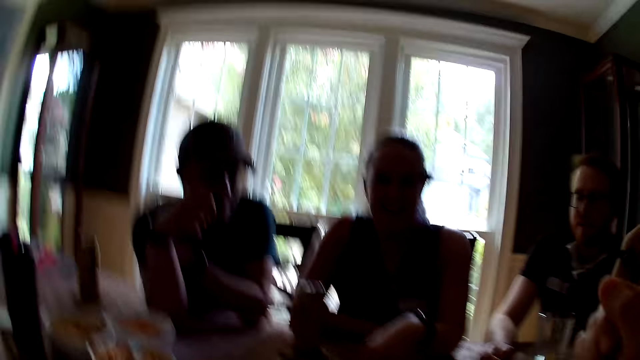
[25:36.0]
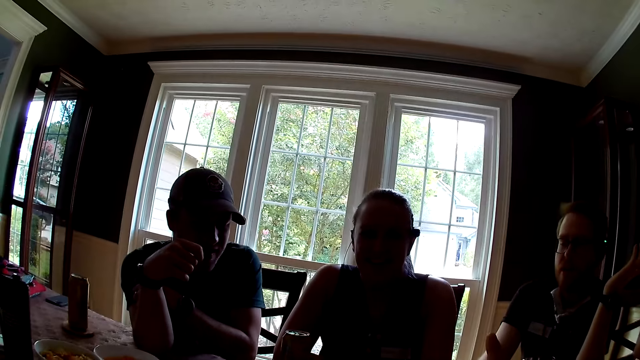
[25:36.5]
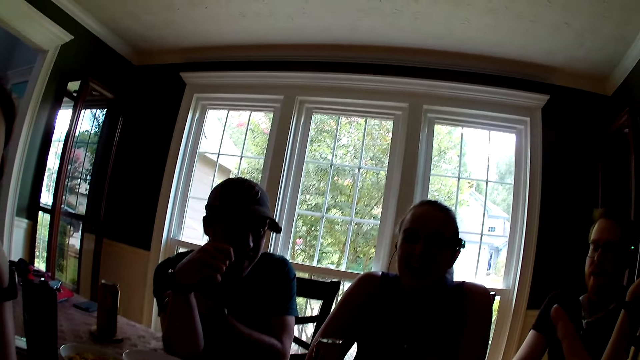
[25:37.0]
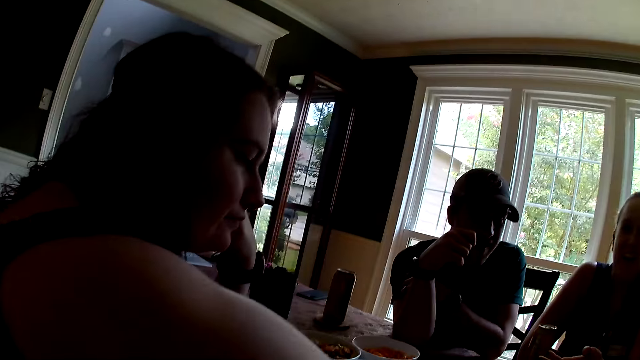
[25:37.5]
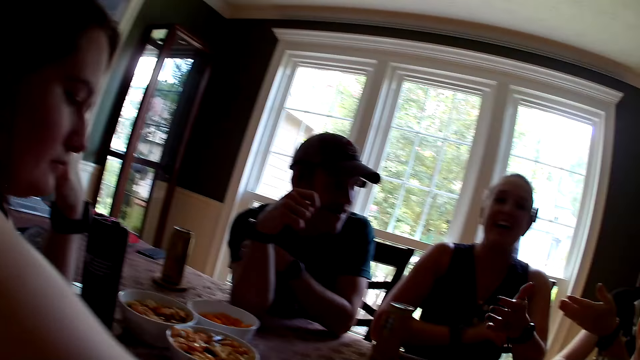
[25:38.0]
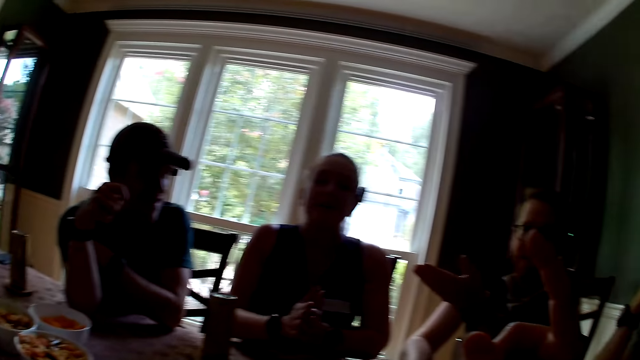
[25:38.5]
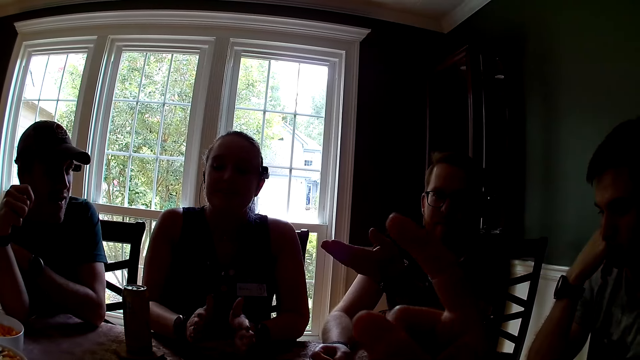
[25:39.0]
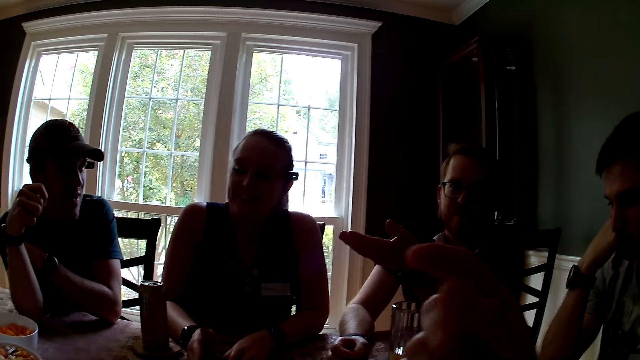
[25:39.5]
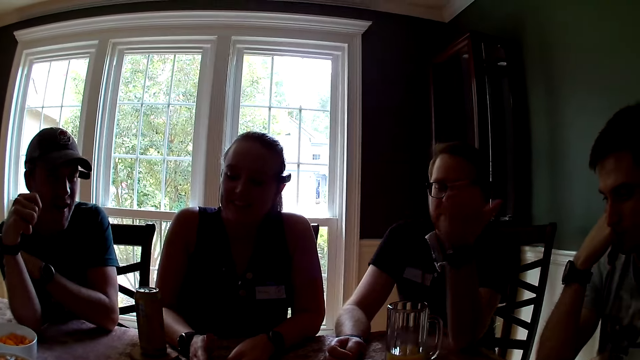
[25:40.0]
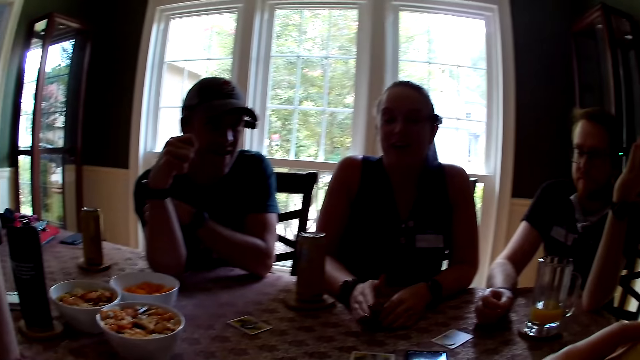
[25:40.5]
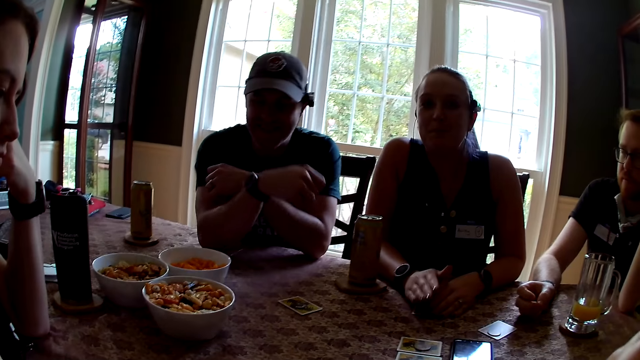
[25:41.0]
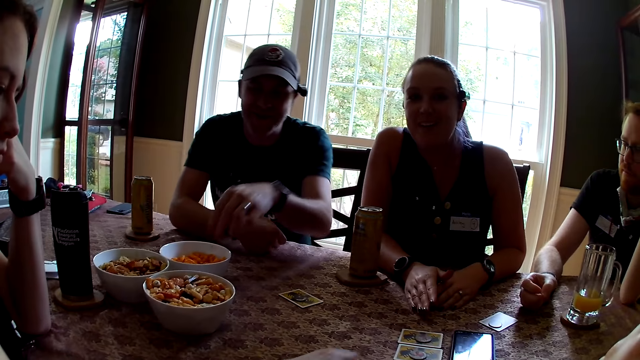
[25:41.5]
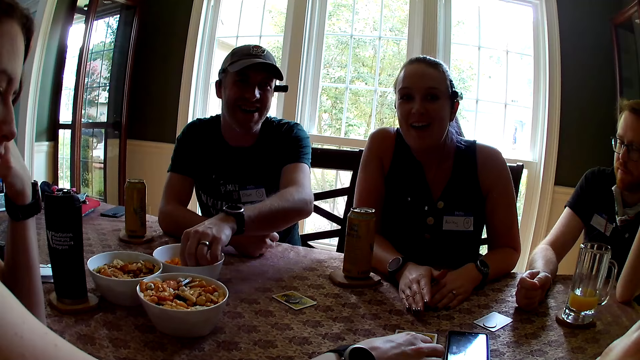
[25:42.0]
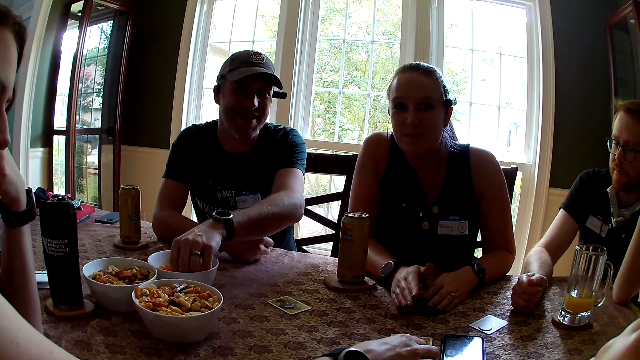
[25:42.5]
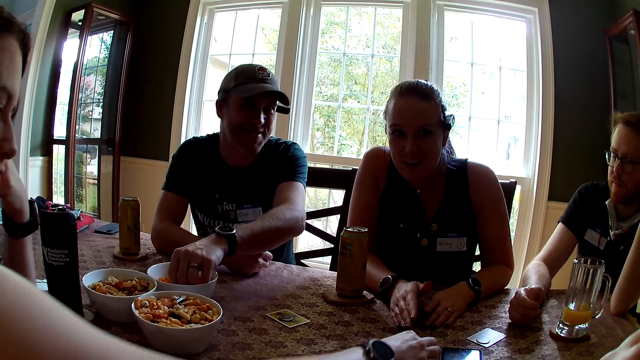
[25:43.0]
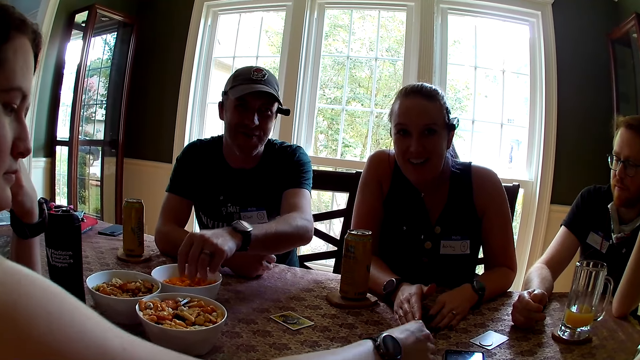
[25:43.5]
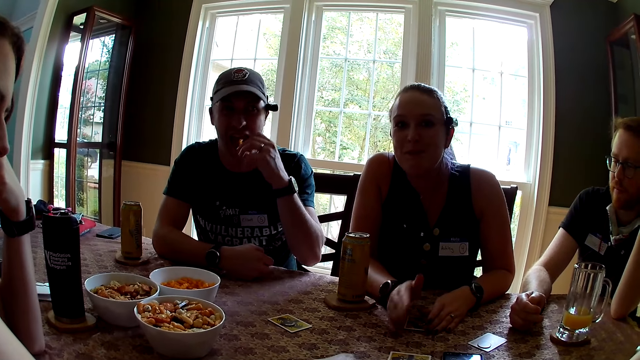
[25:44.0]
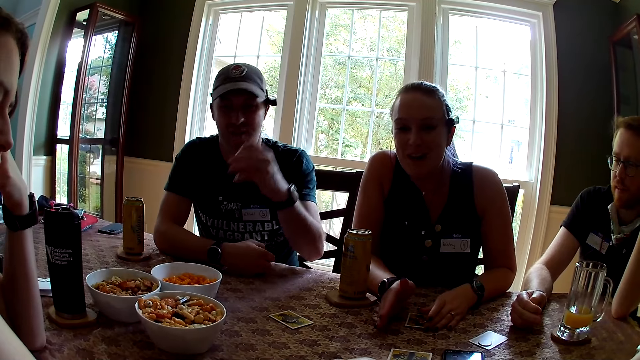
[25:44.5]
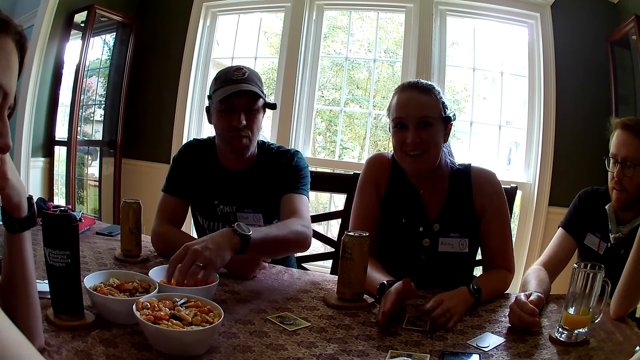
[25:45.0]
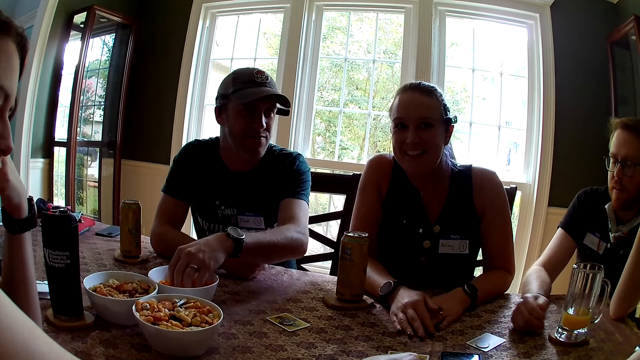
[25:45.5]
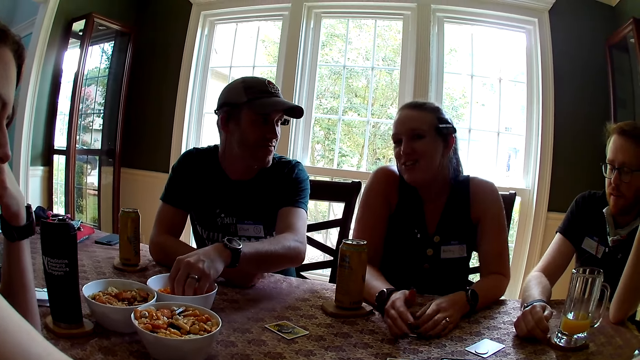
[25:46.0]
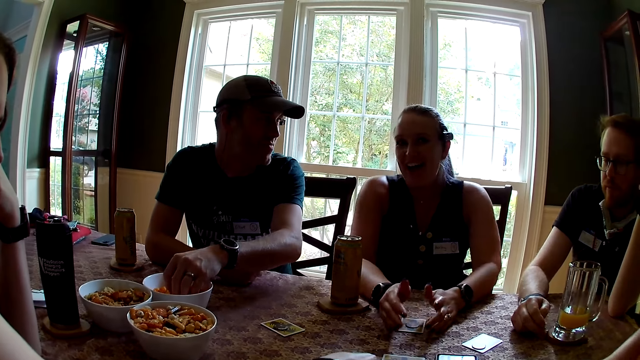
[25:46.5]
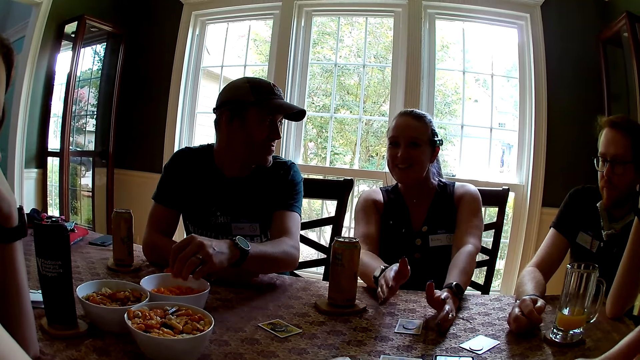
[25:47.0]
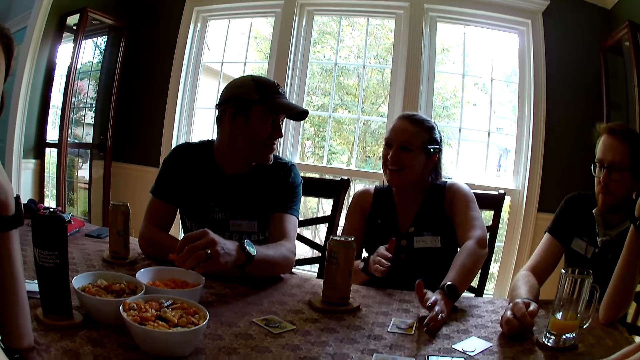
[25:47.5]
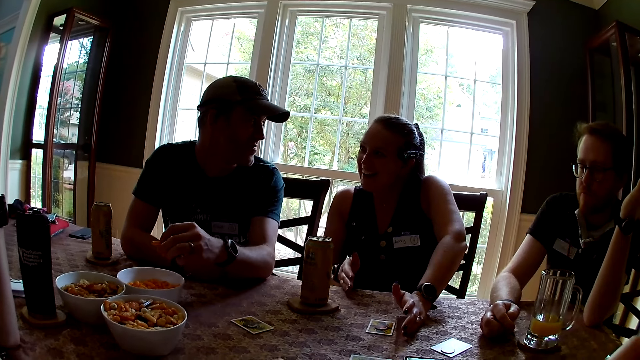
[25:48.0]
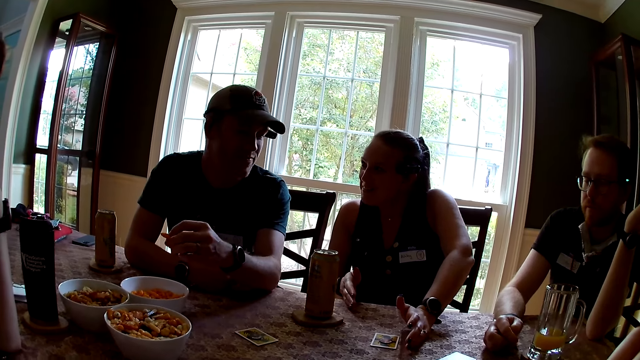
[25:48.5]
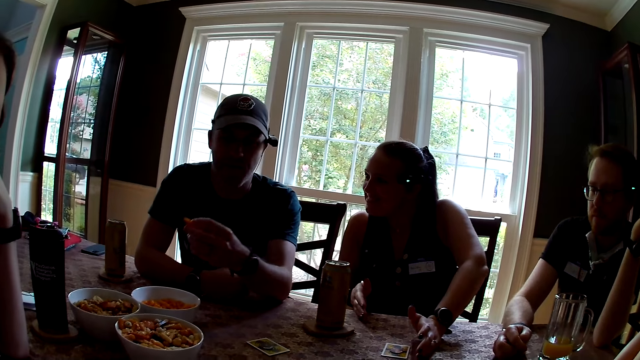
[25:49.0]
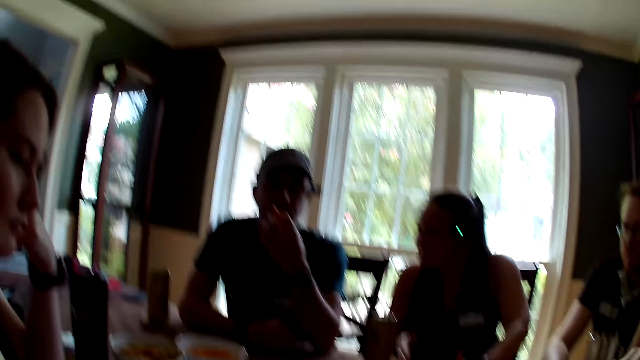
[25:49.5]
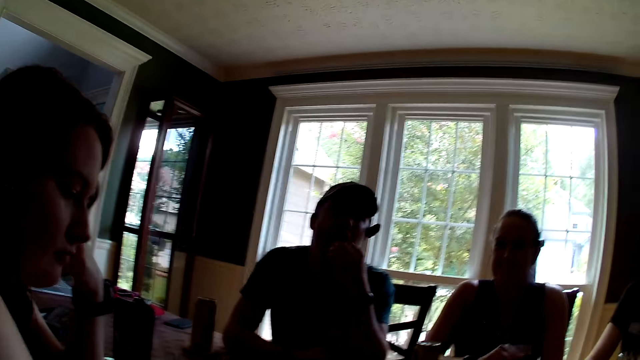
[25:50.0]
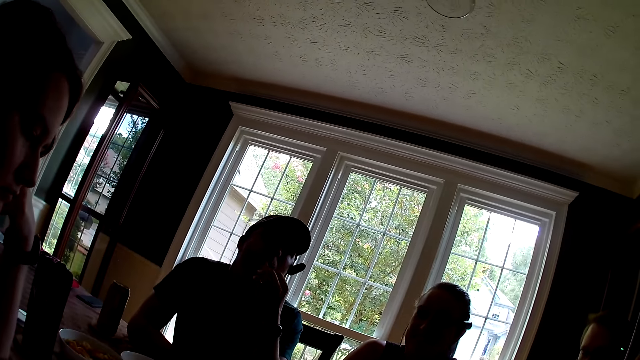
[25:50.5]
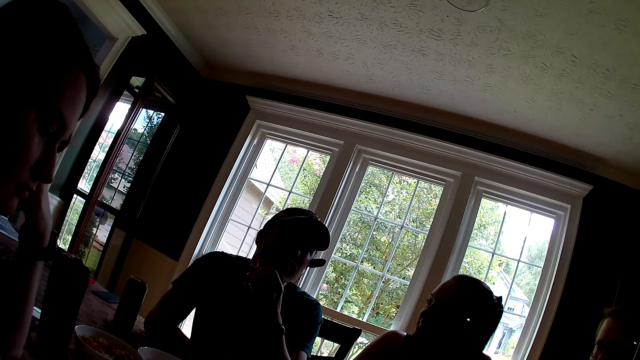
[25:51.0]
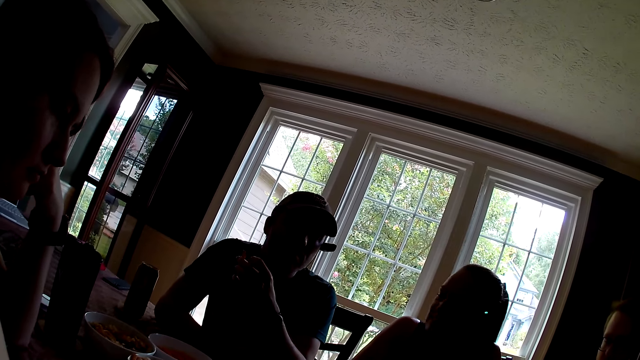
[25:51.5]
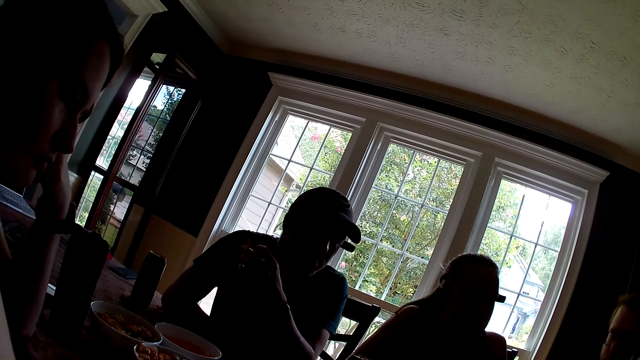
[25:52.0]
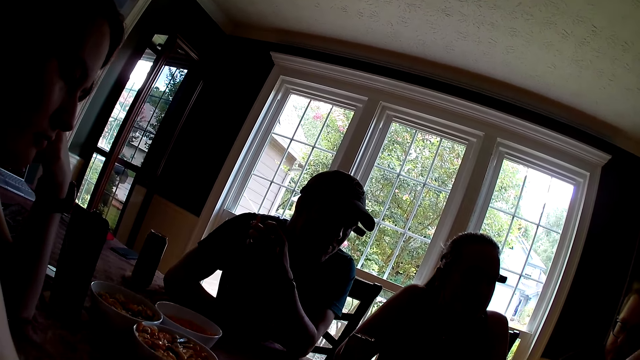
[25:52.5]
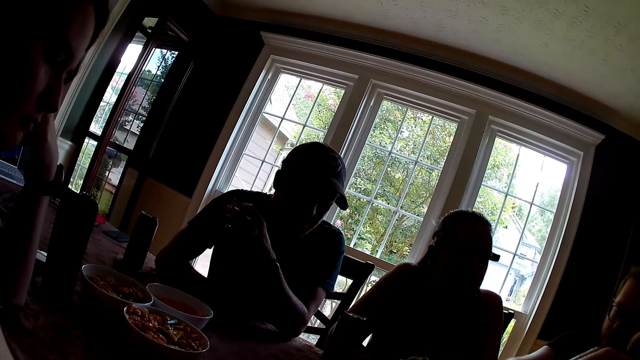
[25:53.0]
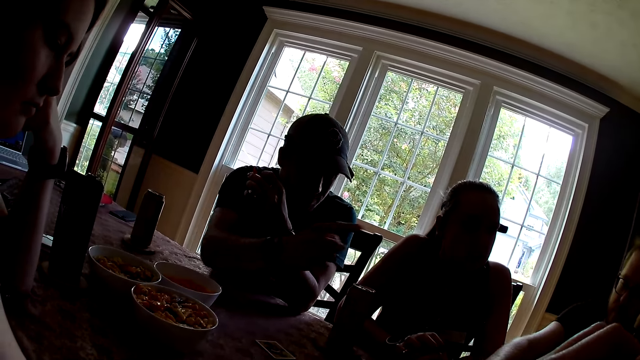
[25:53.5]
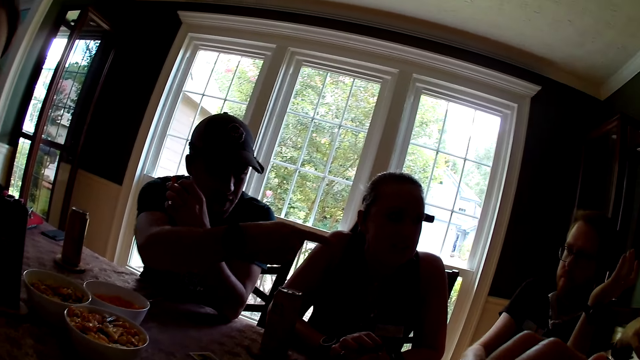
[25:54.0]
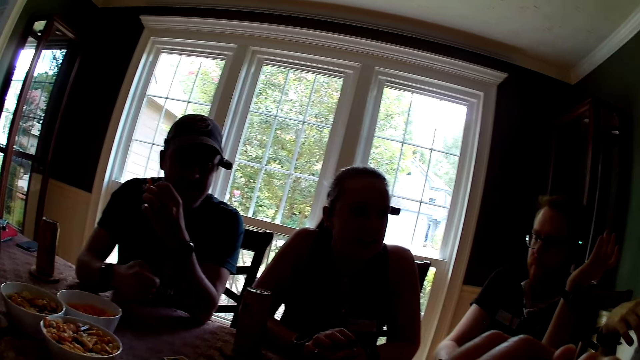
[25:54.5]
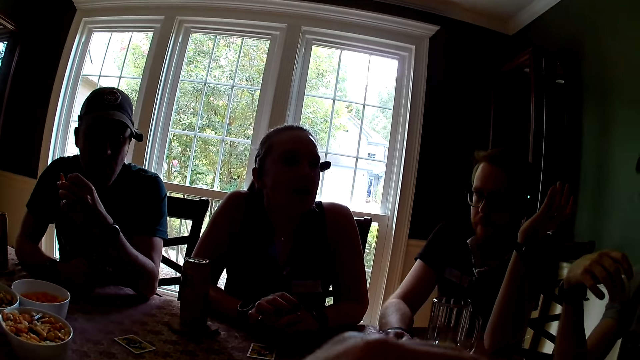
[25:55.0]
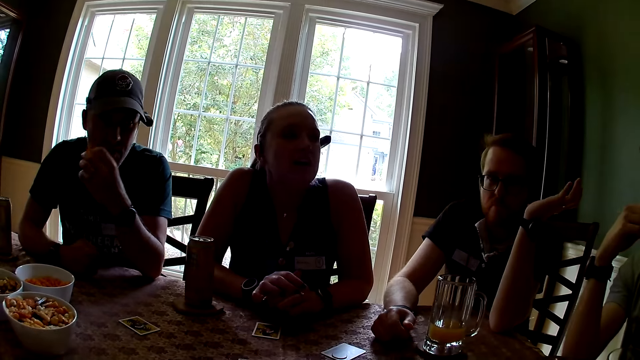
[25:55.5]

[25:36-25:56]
A lady touches a coin on the table. A woman converses with the group of people at the table. A man makes gestures with his hands. Another man picks up a snack from the bowl on the table with his left hand into his mouth. Another woman arranges the game chips on the cards on the table with her left hand. The lady speaks to the camera wearer. The other man eats the snack. He picks snacks from the bowl. He eats the snack. He makes gestures with his hands.
